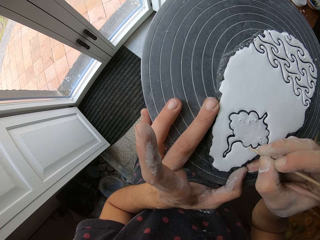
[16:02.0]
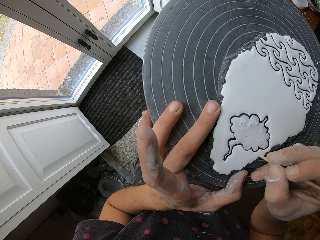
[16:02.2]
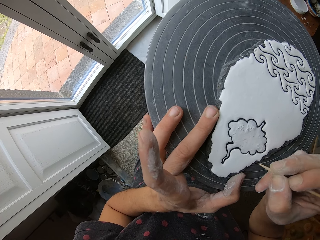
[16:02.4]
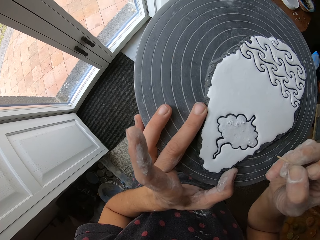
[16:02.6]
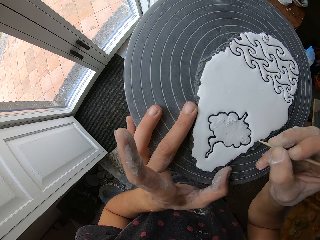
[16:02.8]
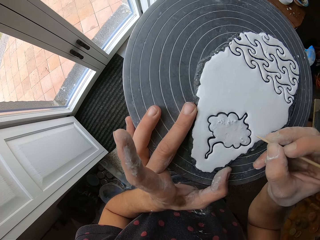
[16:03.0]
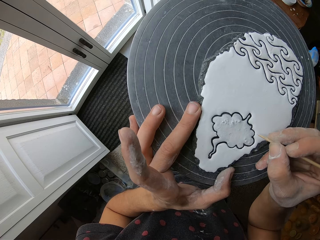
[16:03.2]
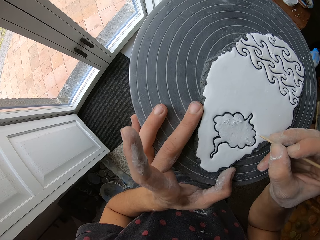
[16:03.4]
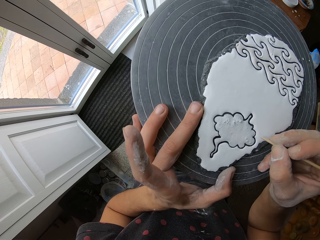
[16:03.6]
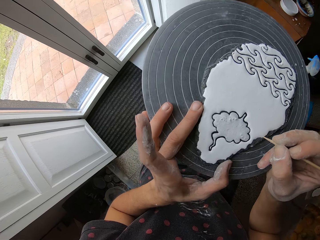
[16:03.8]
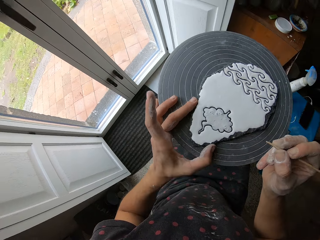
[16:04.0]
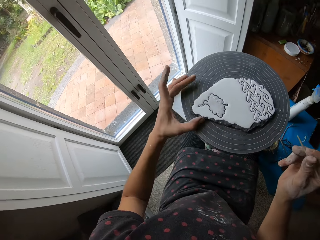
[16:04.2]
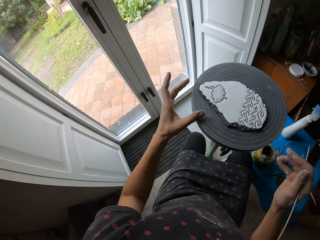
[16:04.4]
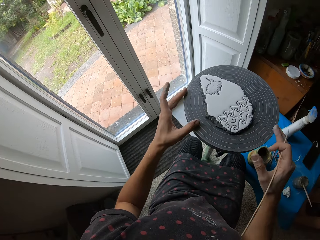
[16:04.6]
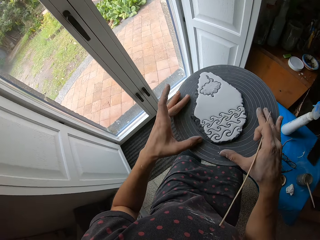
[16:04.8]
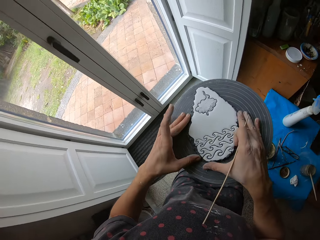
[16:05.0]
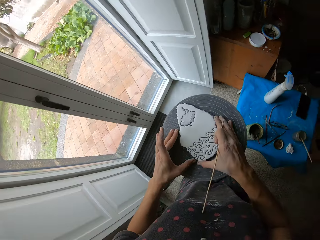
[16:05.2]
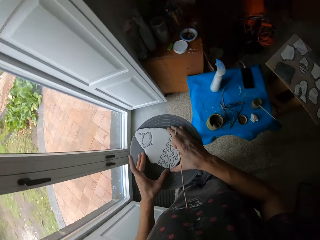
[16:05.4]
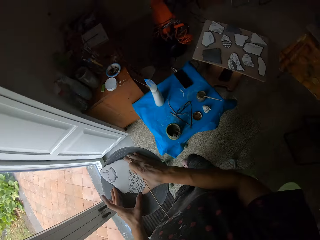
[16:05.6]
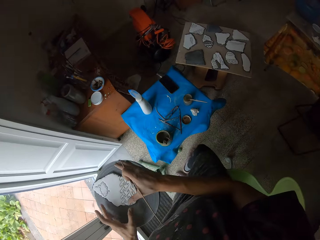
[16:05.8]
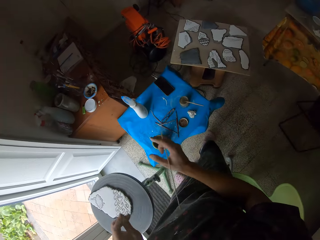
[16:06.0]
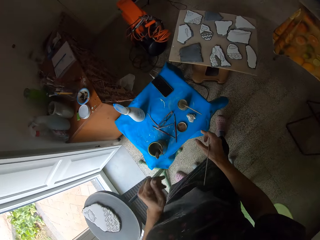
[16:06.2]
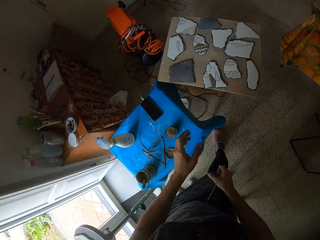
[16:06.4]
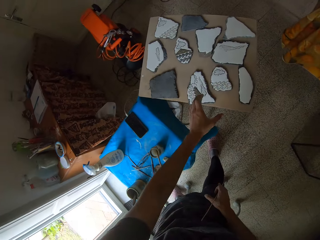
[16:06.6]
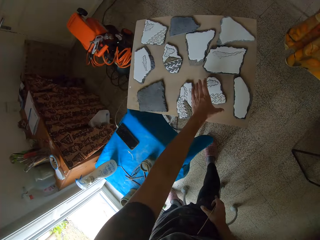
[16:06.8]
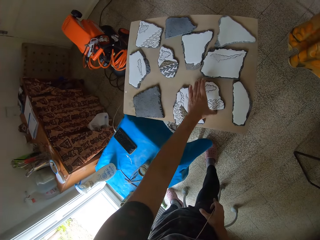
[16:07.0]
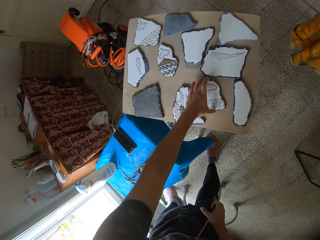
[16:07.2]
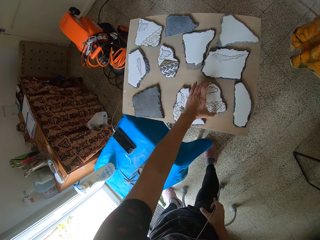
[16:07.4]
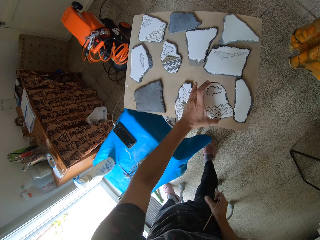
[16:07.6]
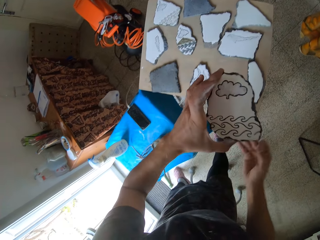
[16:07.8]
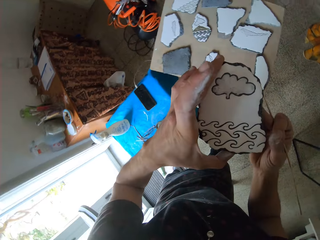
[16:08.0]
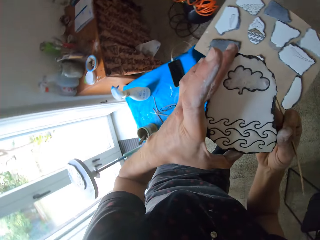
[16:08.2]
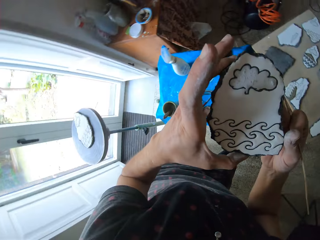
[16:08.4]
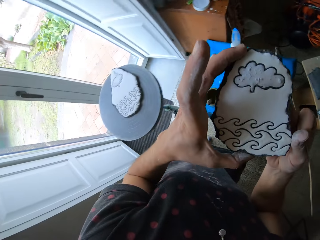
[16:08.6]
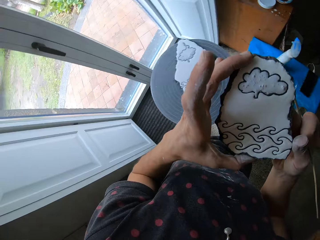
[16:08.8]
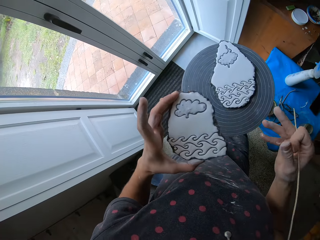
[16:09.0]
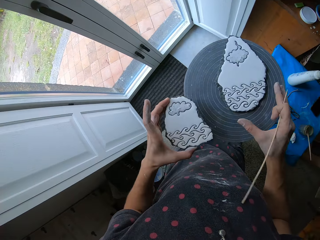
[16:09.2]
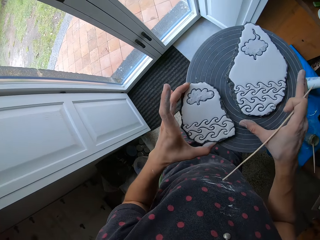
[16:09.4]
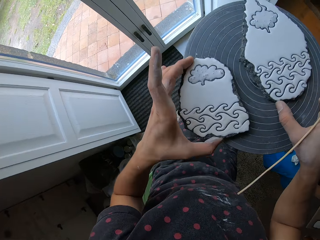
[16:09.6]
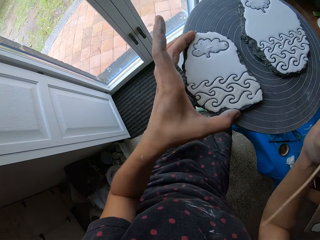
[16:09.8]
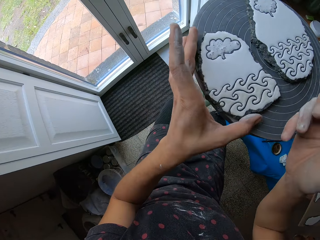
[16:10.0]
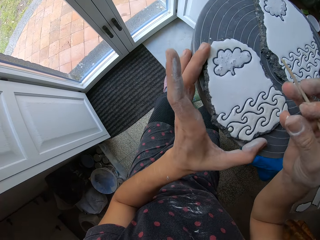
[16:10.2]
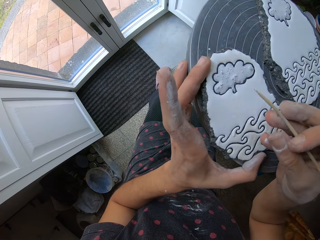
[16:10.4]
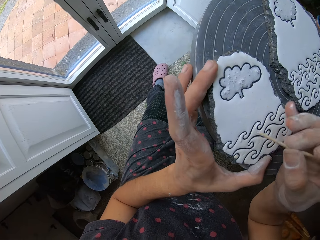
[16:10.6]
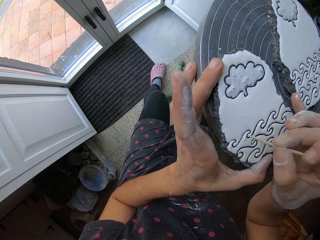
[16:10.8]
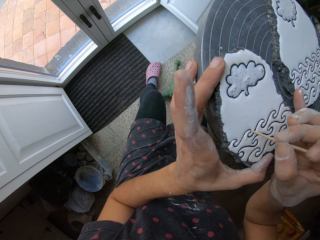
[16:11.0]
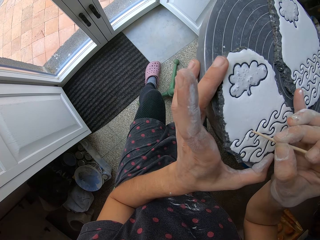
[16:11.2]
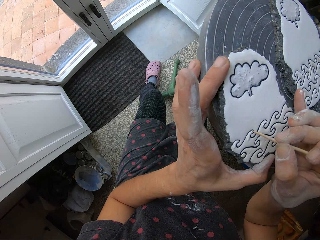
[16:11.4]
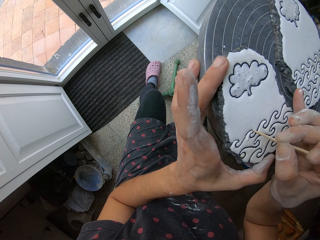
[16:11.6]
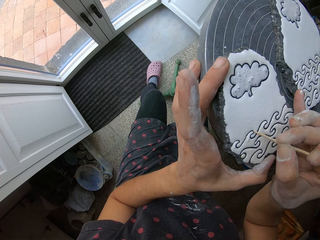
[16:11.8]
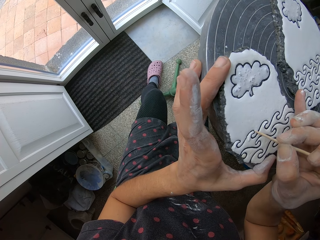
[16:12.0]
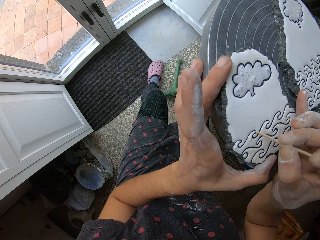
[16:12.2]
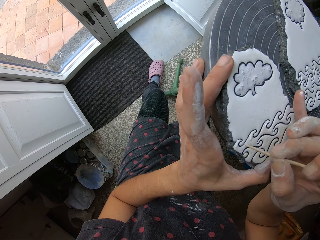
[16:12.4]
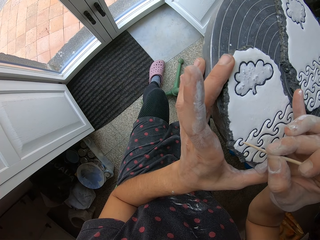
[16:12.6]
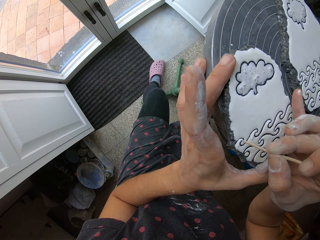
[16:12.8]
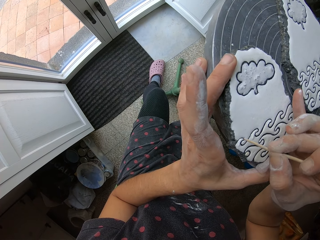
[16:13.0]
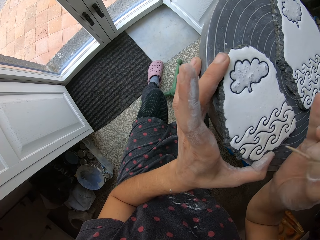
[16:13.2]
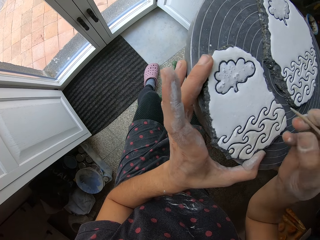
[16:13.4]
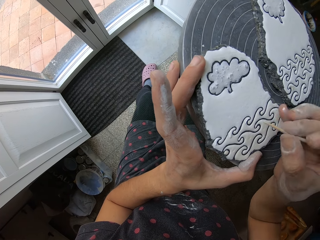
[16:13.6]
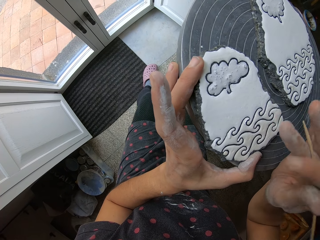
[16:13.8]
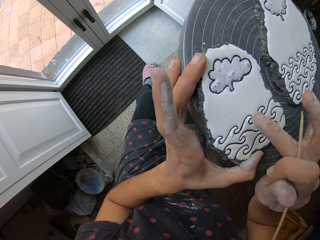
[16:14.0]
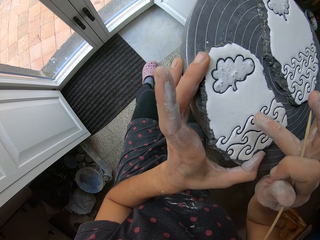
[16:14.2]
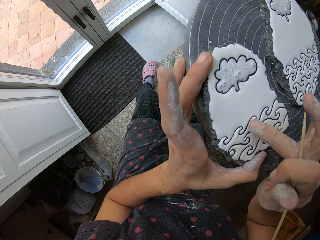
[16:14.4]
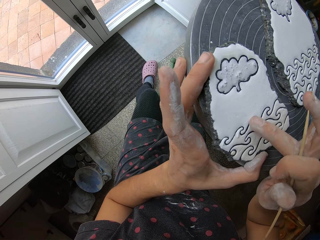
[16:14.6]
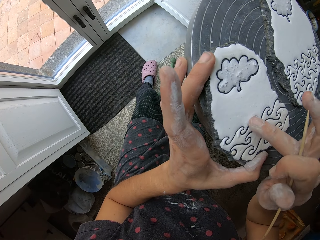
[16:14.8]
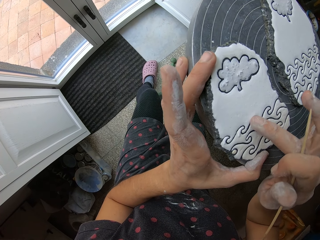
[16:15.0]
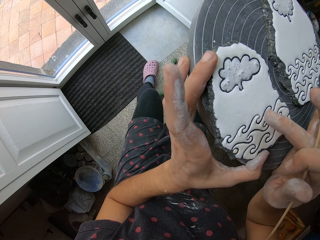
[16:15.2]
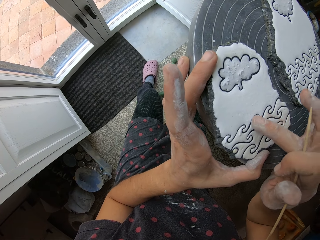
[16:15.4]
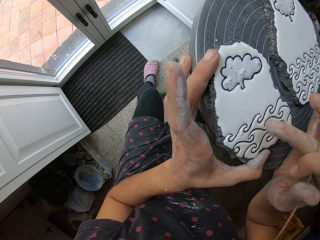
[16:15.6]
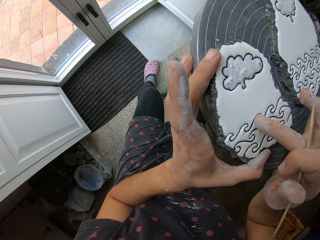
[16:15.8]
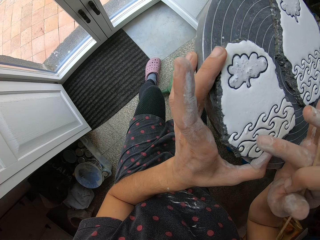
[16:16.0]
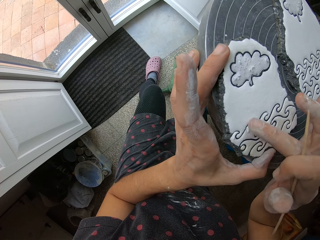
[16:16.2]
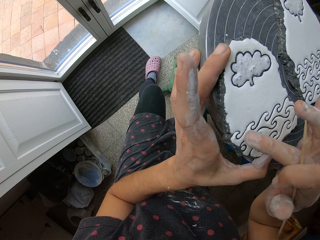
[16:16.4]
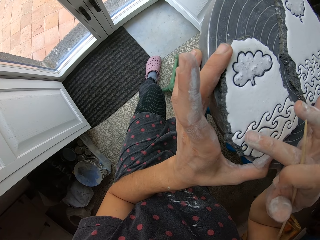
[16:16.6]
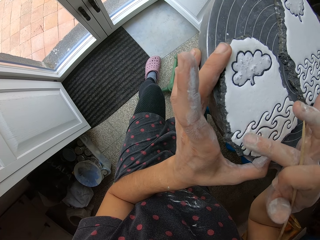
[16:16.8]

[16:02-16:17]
The camera wearer rotates the table. He pulls the stick from the flower art. He rotates the flower art. He holds the flower art with both hands. He looks around the house. He pulls his hands off the flower art. He picks up another stone from the table. He stares at the stone in his hands. He holds the flower art with both hands. He pulls his hand off the flower art. He puts the stone on the table. He pushes the flower art aside. He sketches the paints on the stone with a pointed stick. He pulls the stick from the flower art. He wipes the paints on the stone with his finger.

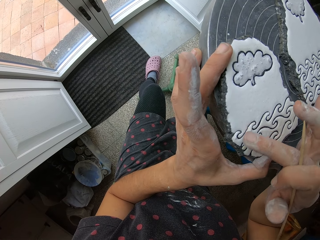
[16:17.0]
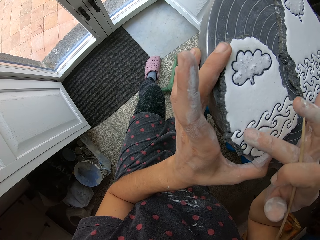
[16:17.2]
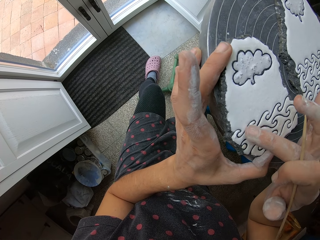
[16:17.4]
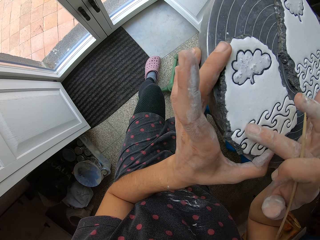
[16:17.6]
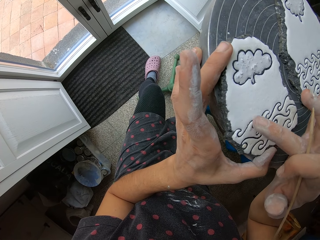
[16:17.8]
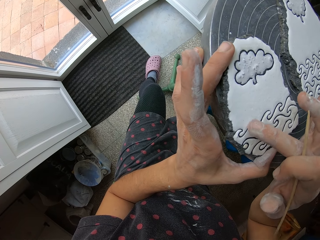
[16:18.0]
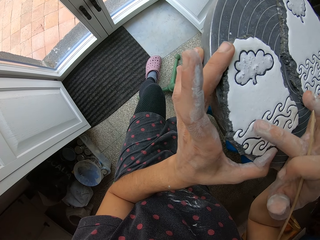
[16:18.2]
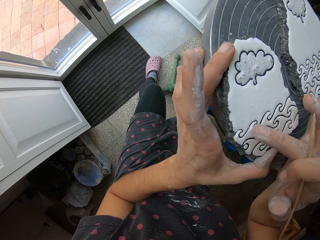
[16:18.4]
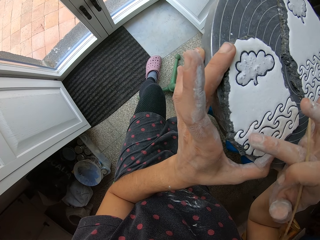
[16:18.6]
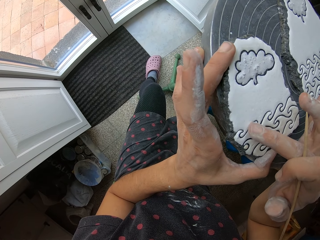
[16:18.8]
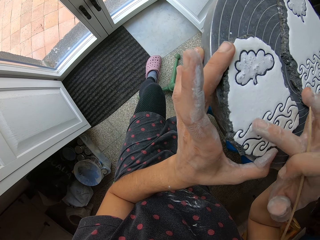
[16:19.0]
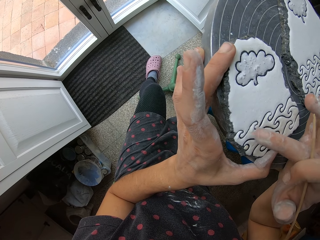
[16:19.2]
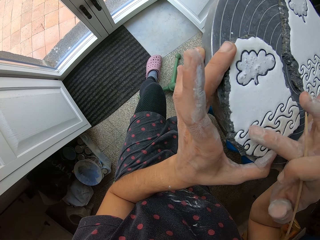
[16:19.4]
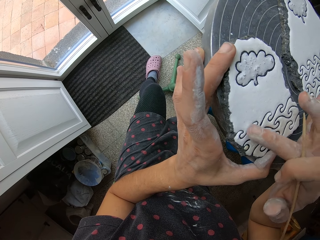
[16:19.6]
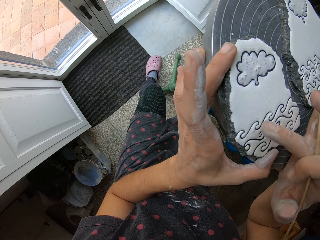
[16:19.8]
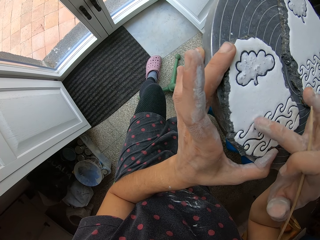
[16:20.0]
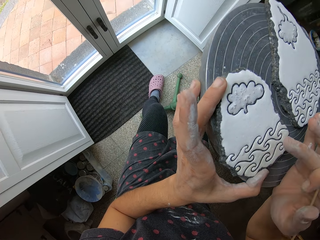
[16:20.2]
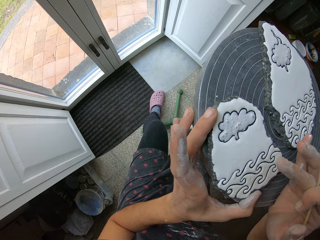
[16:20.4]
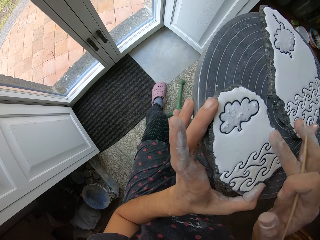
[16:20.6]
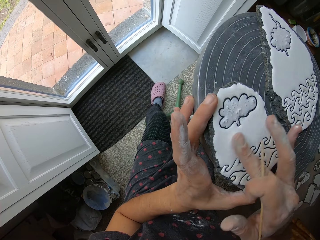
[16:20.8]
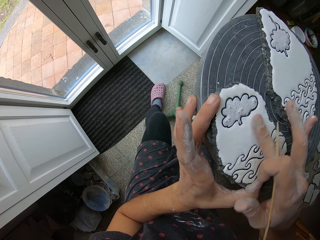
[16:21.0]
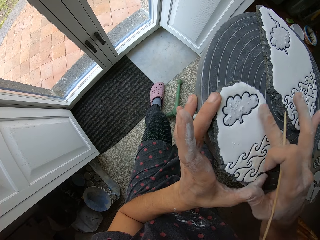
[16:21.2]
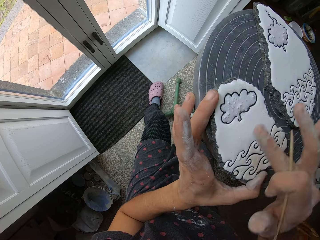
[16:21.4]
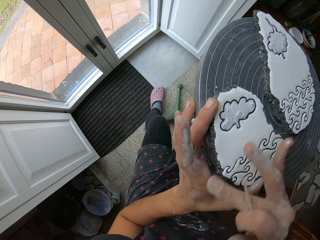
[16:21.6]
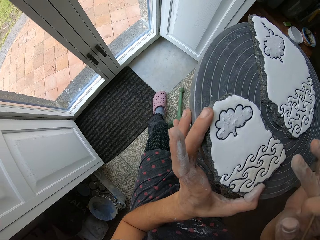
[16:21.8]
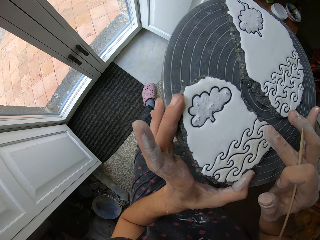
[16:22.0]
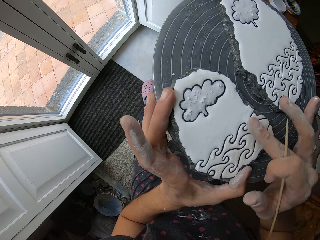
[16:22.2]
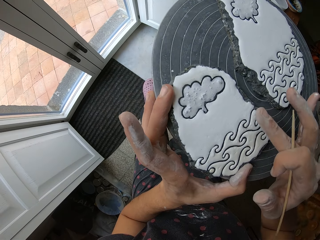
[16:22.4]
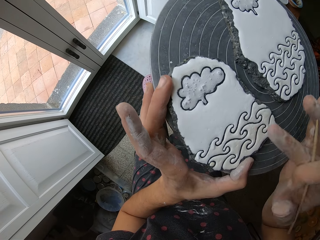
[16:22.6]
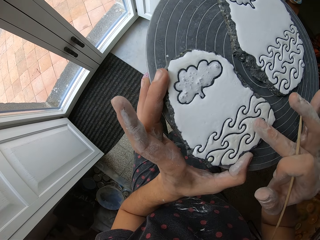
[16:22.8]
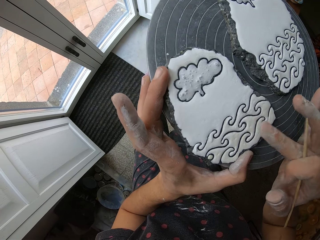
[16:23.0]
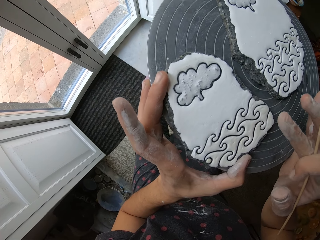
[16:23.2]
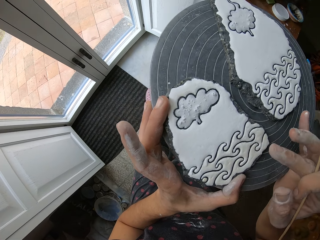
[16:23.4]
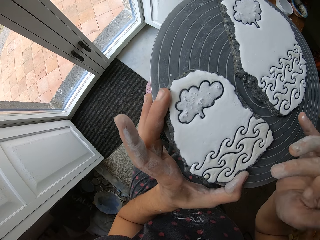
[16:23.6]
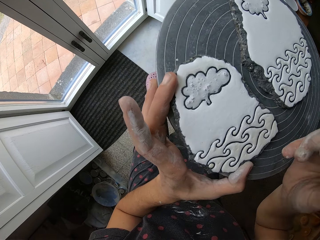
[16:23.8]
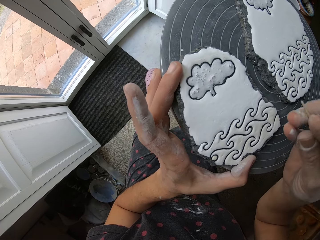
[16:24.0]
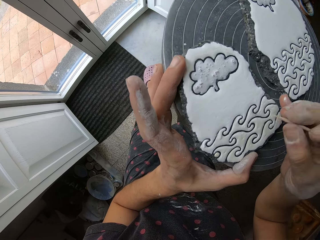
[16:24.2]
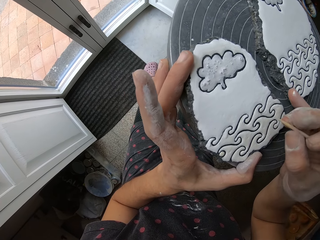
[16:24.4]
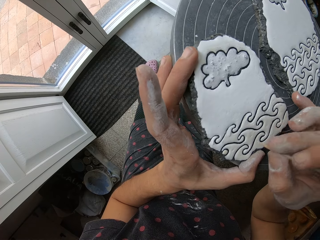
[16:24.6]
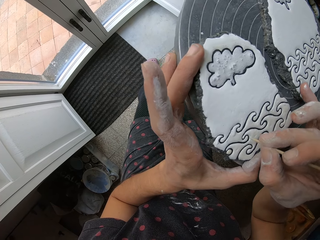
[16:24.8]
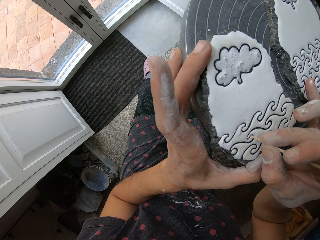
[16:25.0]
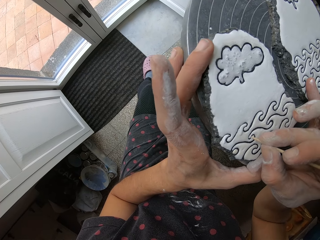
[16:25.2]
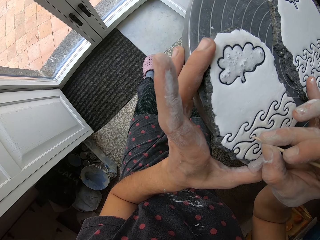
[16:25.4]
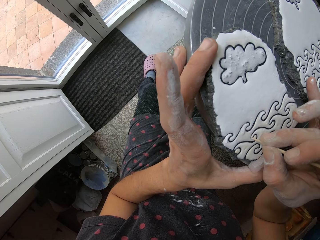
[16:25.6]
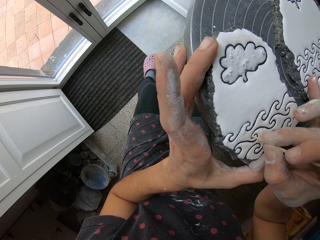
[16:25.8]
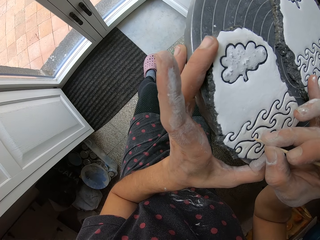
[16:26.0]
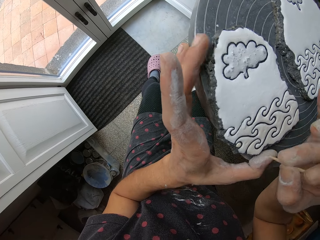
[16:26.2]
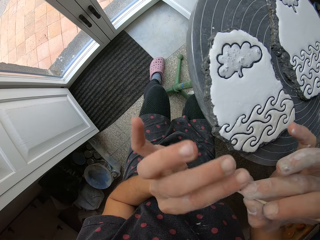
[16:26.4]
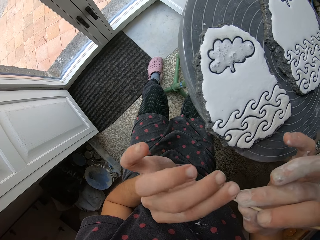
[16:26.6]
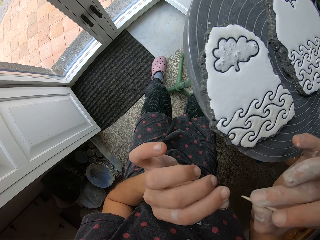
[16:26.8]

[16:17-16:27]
The camera wearer sketches the paints on the stone with a pointed stick. He pulls the stick from the flower art. He clears the stick with his hand.
